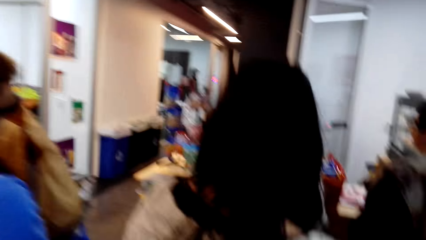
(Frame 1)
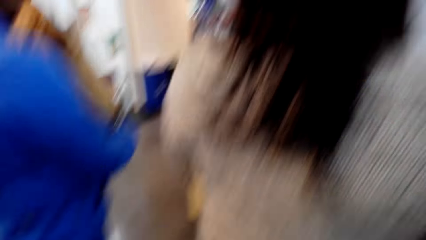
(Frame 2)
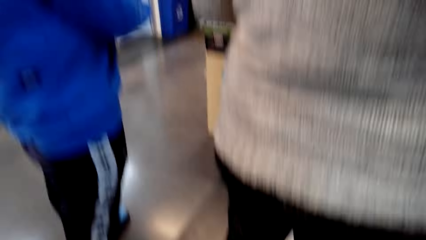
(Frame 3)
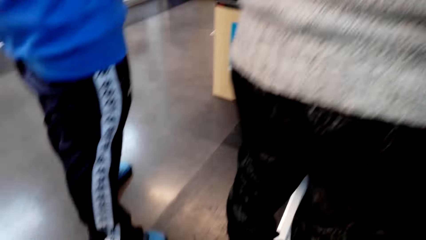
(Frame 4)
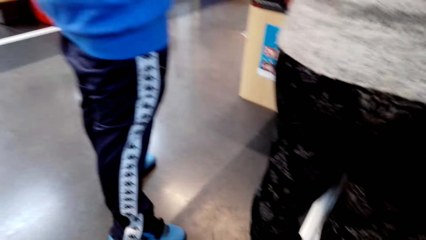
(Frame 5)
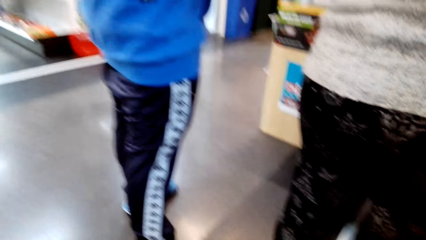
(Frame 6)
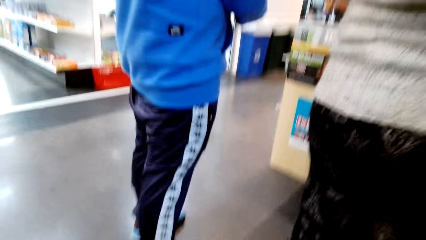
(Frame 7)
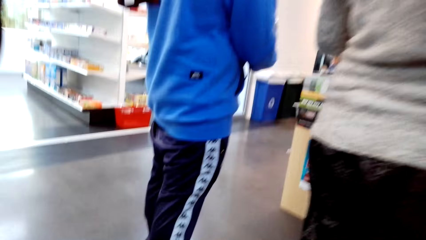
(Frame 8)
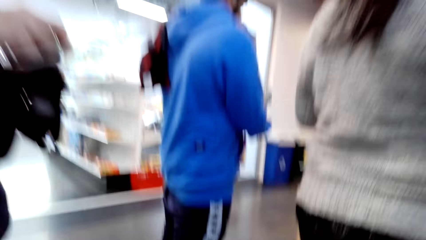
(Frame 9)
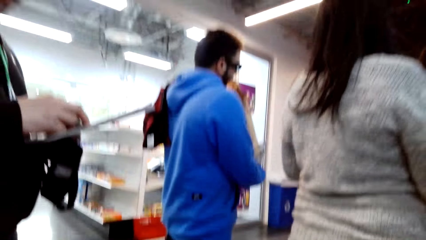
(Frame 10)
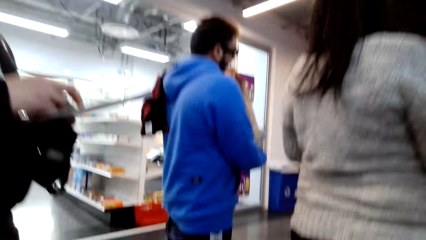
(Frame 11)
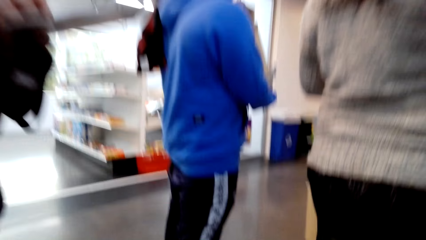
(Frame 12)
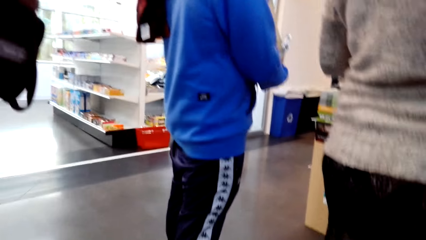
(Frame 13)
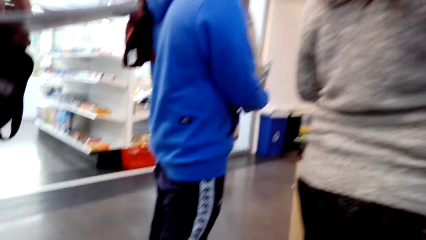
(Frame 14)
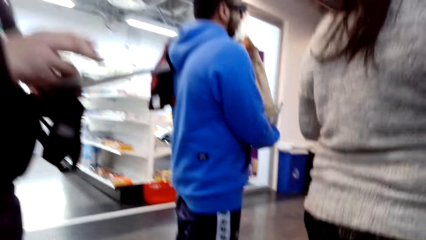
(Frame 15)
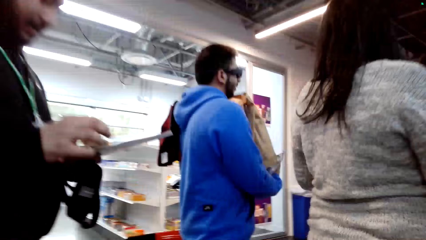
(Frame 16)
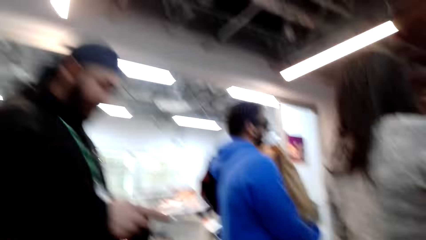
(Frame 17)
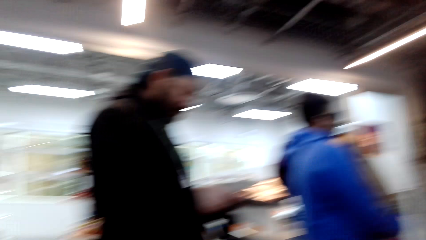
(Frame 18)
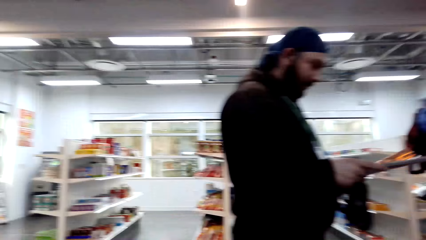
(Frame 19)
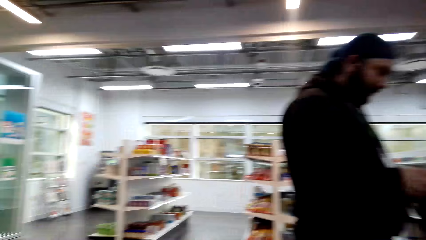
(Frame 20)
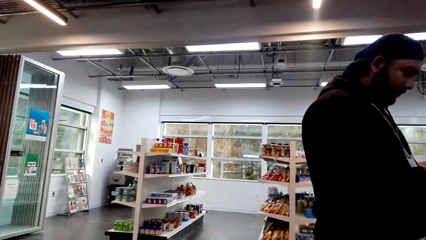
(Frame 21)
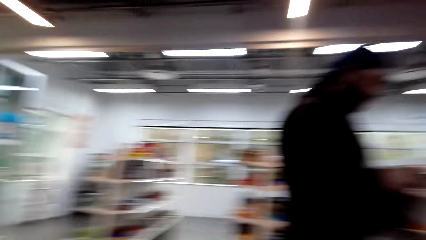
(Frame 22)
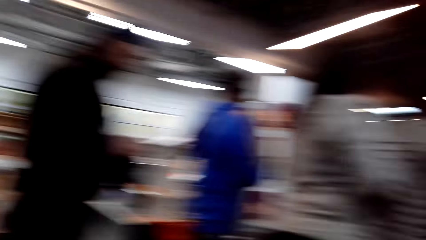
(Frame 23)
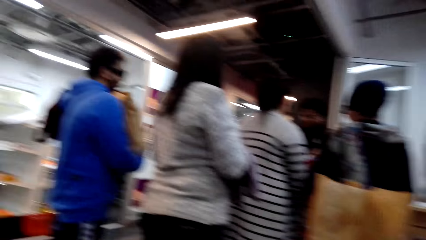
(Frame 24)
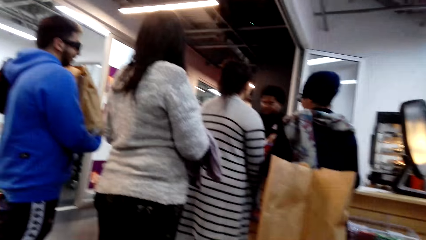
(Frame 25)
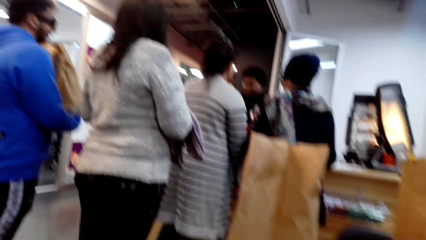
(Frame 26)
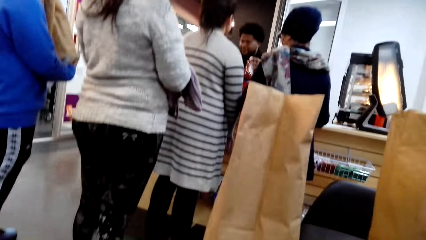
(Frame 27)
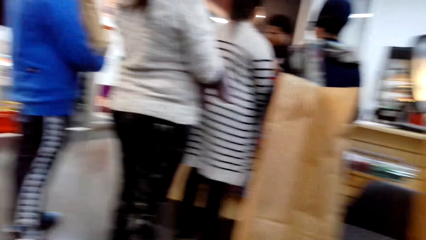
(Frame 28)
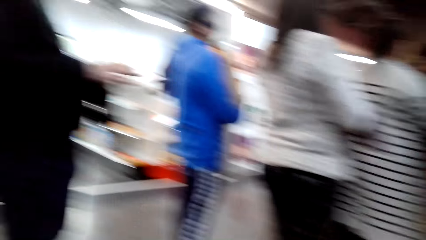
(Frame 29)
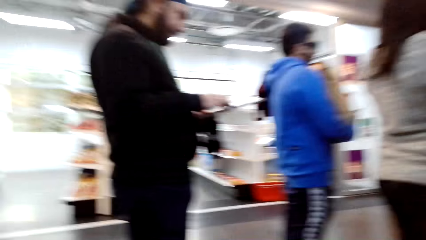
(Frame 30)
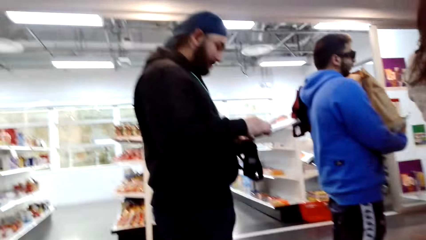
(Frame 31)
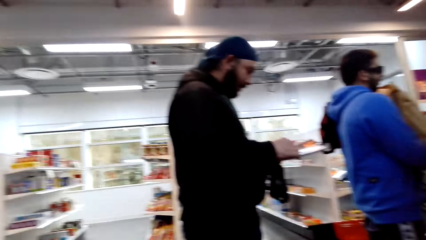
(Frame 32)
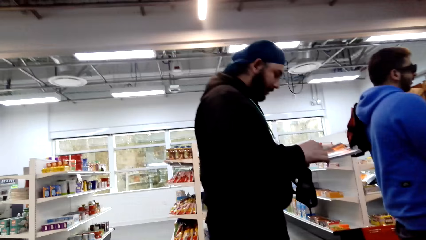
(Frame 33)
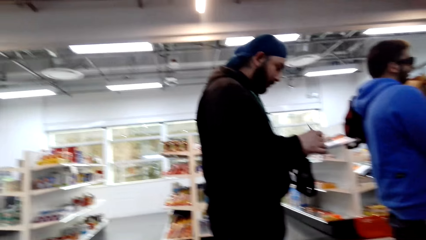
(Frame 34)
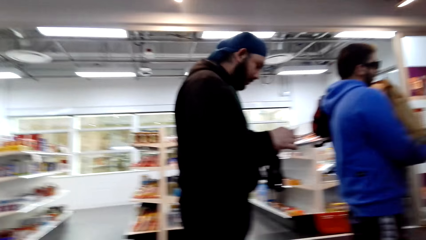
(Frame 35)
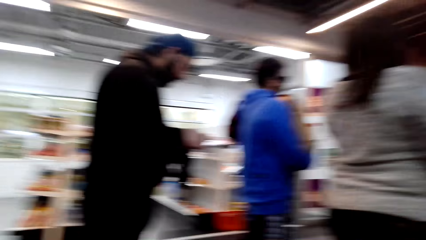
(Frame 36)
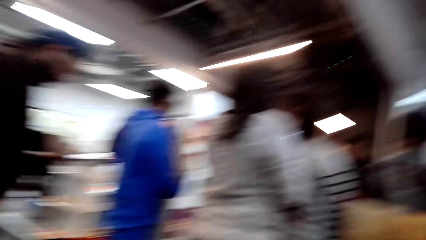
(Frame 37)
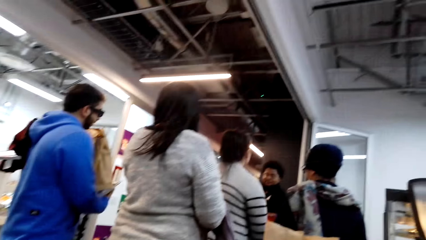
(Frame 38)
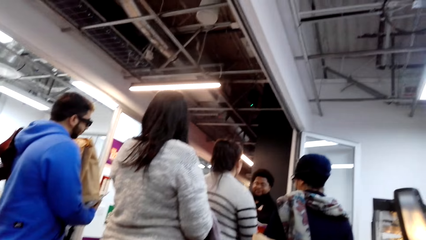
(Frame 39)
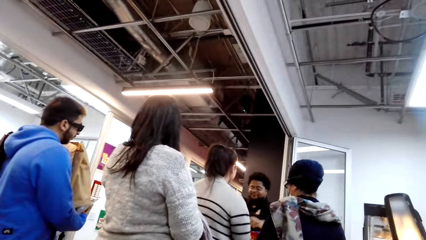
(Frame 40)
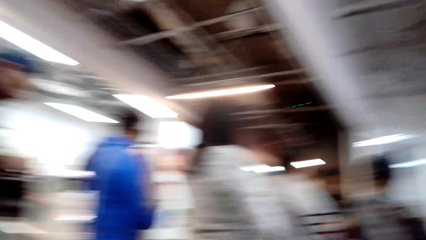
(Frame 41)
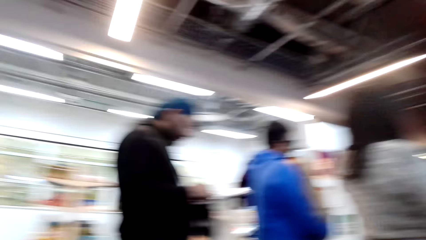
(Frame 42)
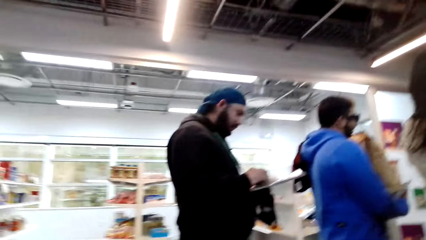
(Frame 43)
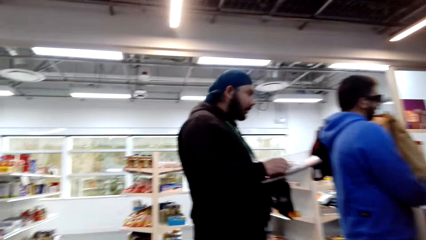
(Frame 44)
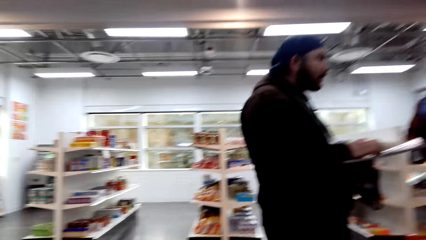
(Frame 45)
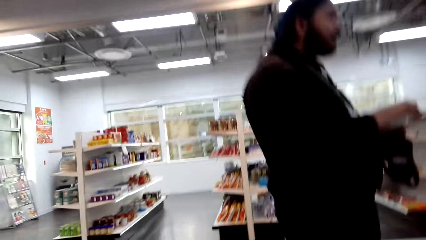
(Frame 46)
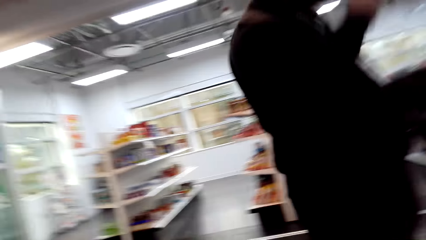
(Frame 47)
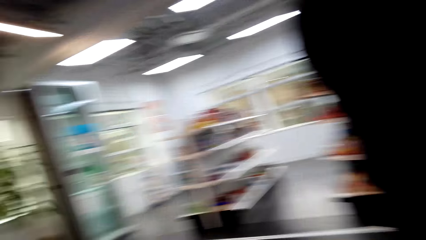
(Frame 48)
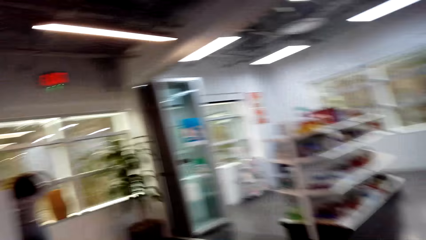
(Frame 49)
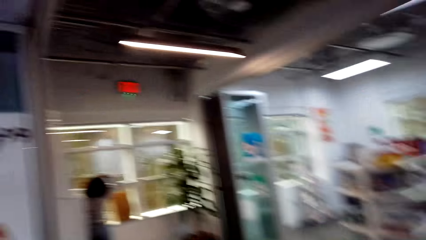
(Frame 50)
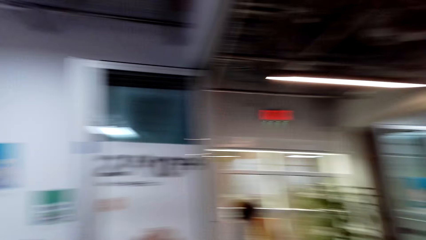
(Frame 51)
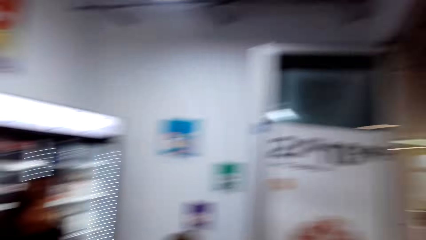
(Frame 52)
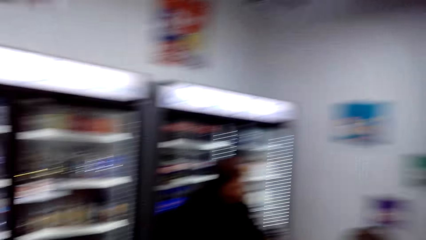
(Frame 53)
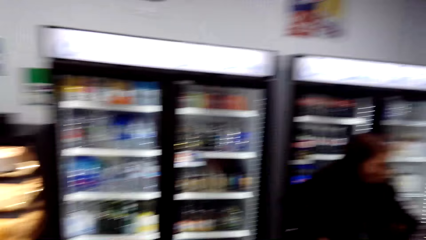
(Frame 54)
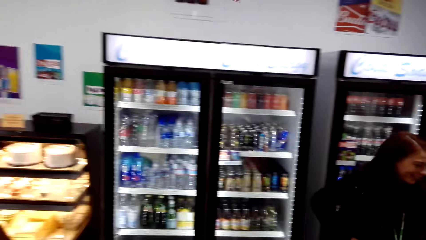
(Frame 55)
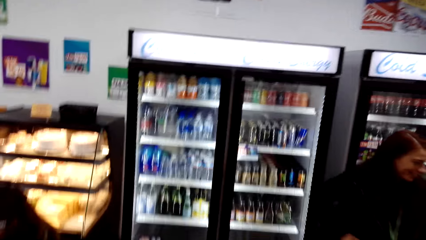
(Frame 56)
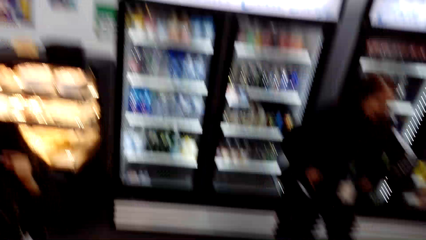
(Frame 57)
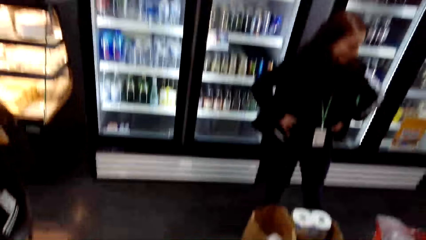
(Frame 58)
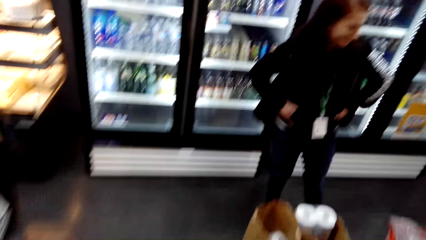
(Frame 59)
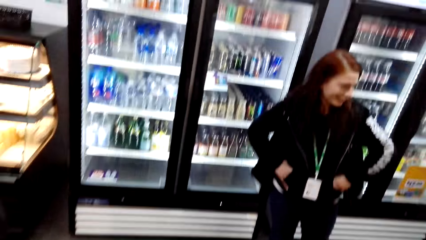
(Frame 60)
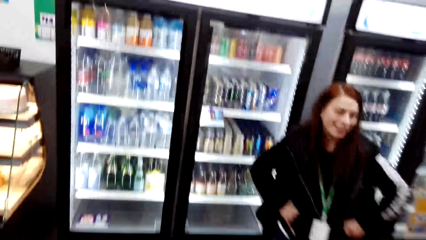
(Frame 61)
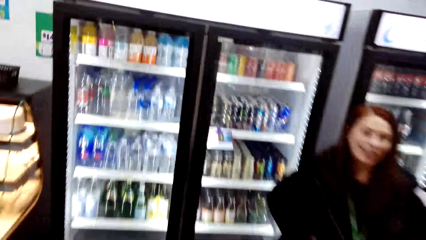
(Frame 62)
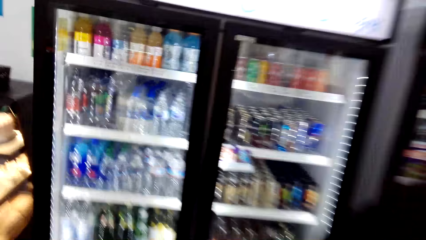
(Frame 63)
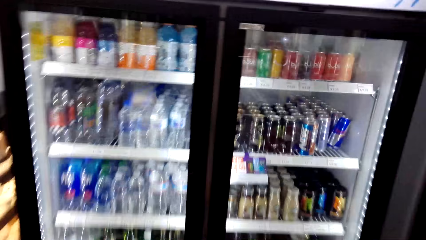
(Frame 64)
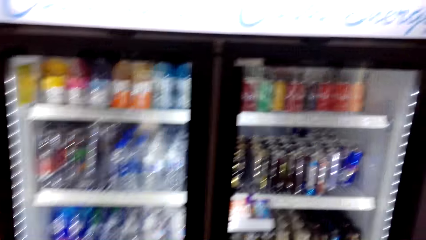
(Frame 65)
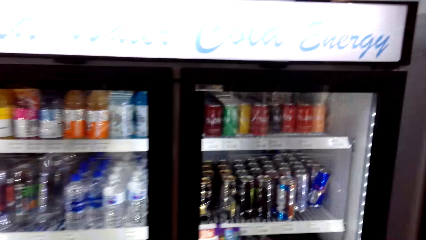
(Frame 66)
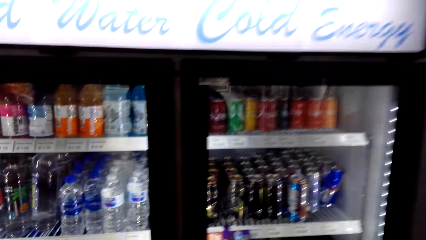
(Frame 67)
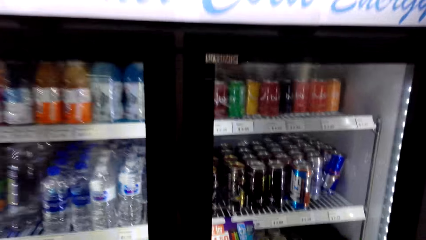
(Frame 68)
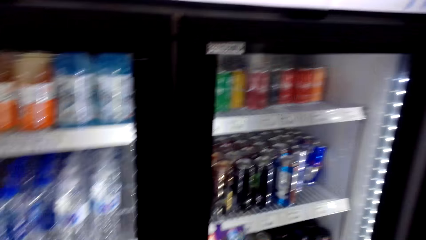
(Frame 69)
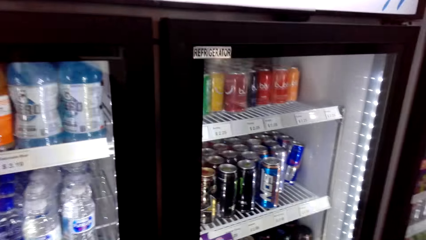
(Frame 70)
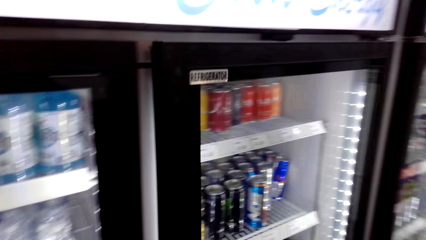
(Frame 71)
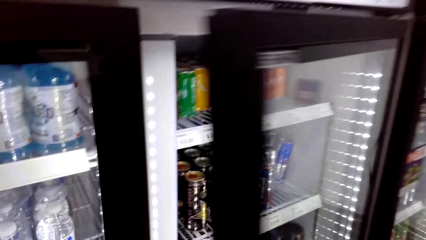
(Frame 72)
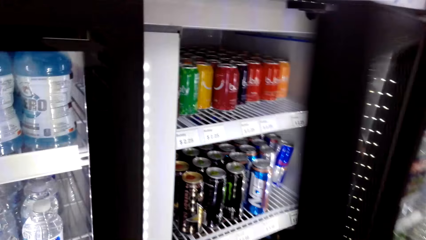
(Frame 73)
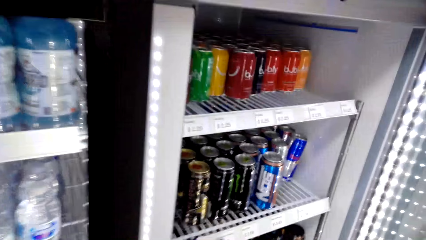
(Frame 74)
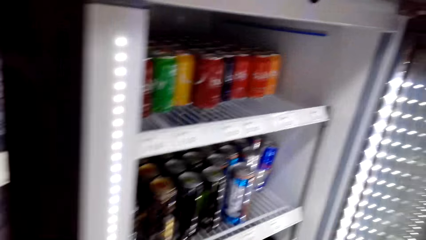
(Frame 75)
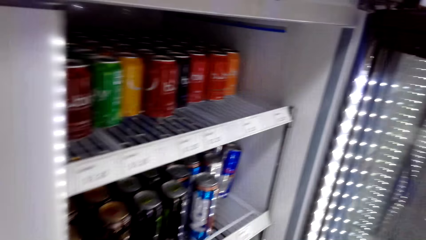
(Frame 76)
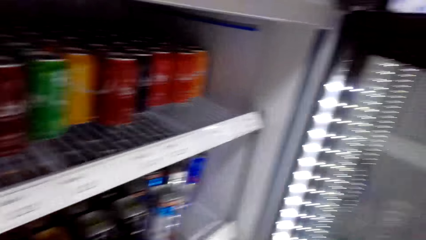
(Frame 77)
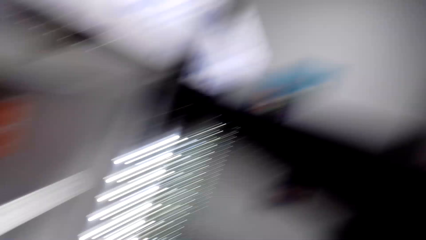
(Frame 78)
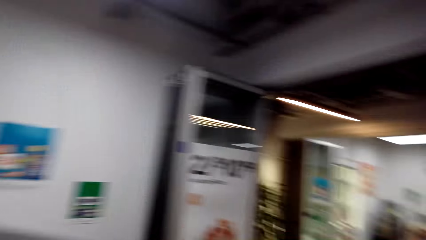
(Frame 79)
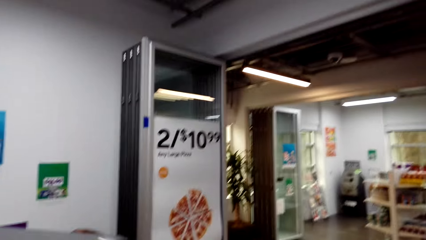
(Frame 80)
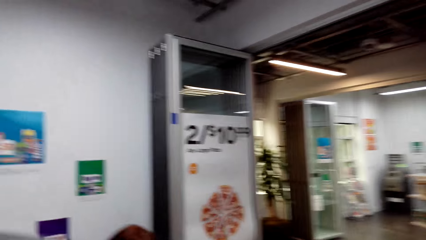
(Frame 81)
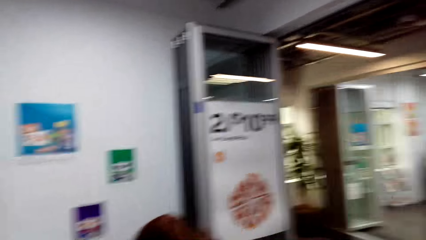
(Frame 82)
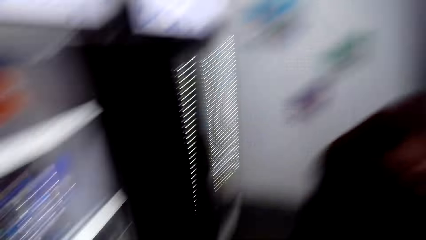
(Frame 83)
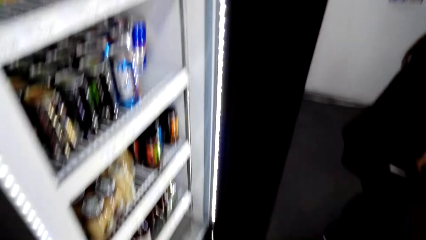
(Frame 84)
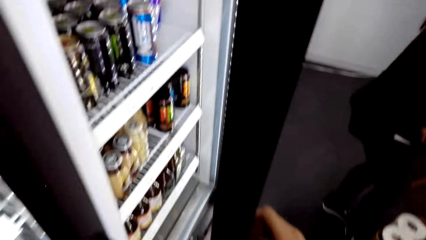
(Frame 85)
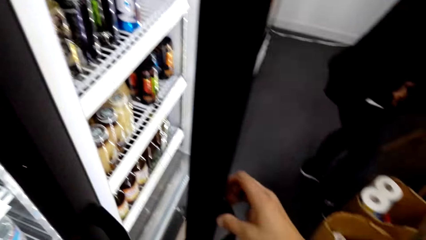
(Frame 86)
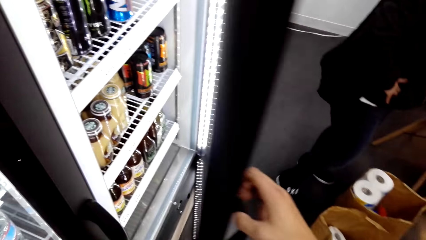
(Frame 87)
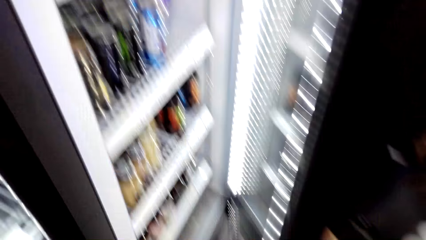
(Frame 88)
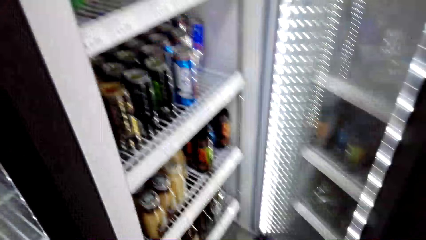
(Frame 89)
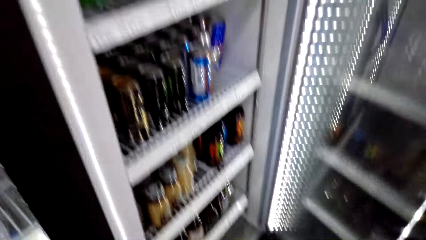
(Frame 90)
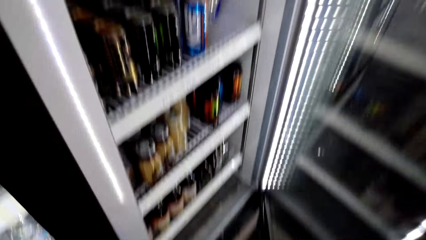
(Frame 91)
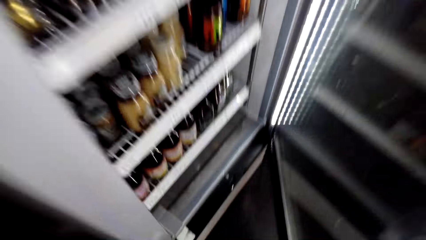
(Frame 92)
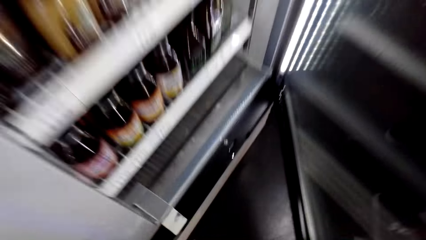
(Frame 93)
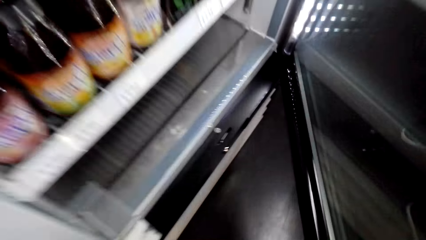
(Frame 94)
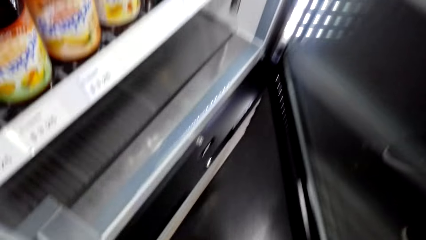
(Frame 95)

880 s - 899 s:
The camera wearer sits on the chair. They look around. They talk to a man. The camera wearer turns around, walks towards the fridge and opens the fridge door. They stare at the wall. They stare at the inside of the fridge.
